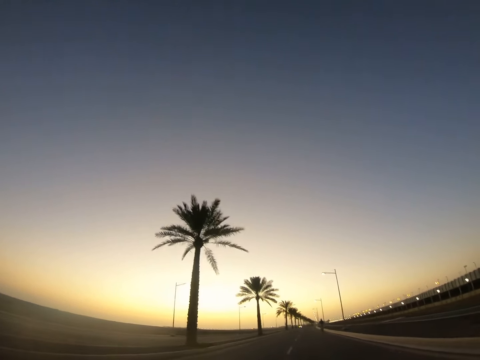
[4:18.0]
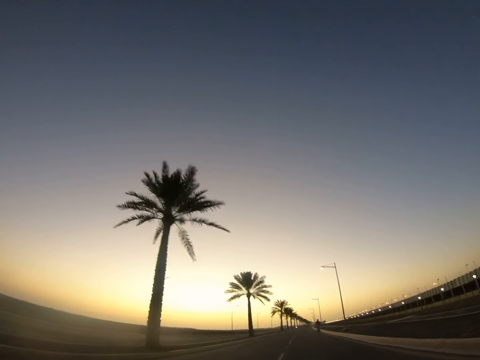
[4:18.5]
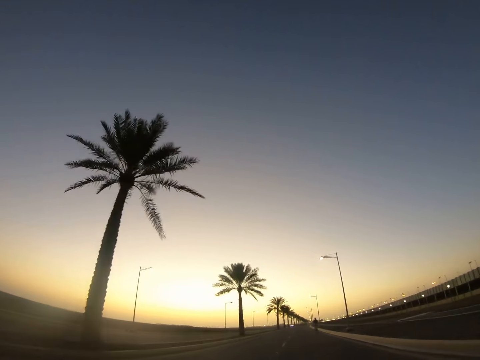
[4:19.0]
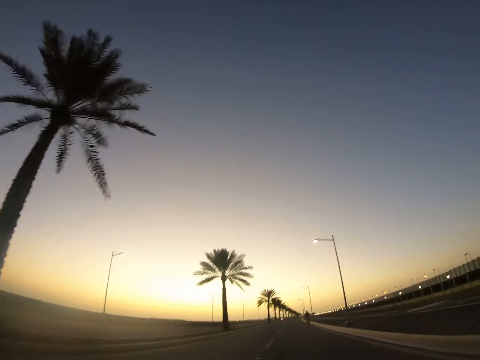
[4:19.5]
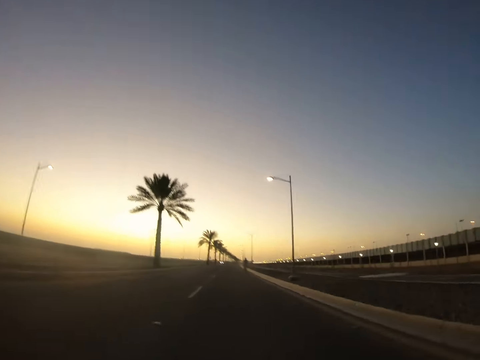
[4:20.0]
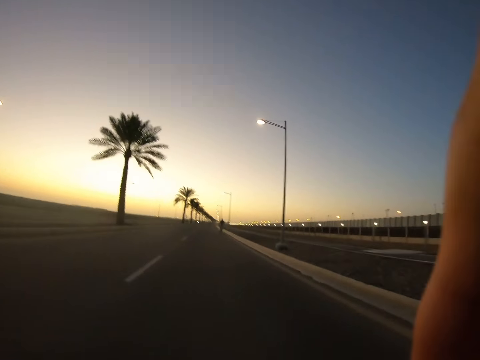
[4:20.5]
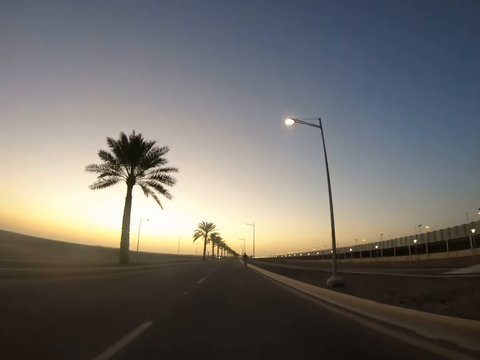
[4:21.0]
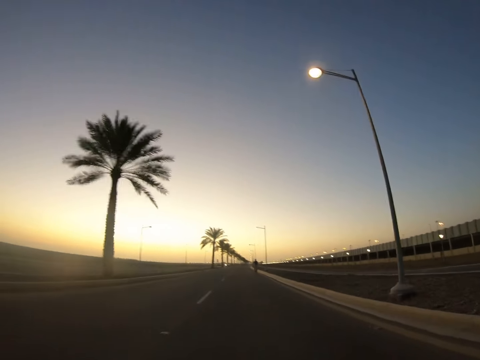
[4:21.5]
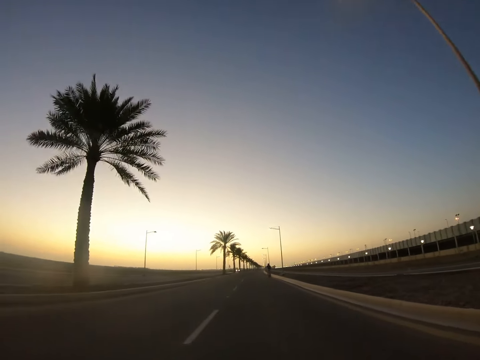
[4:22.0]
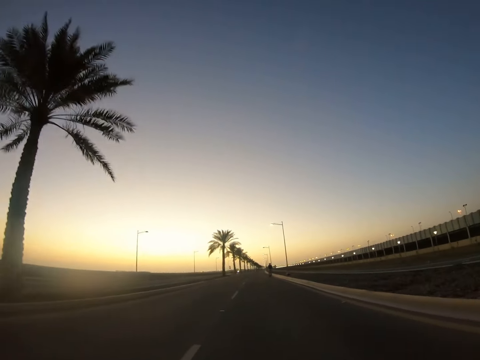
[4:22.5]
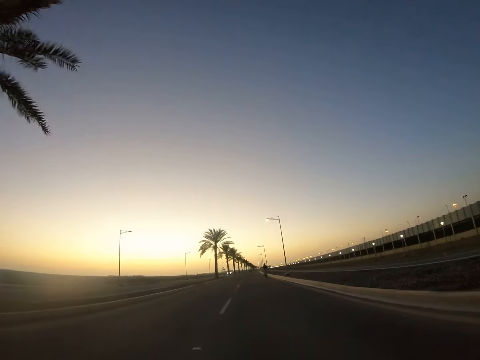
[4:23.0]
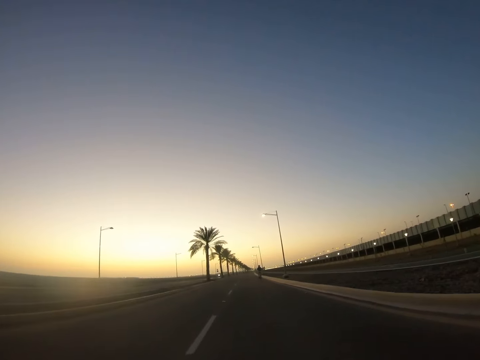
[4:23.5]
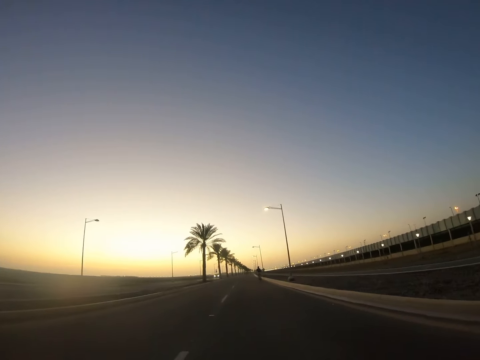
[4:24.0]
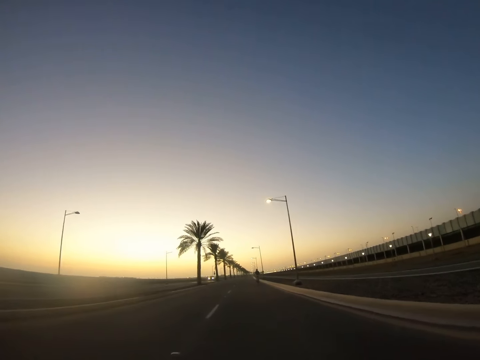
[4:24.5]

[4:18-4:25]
The camera wearer moves his hand. He adjusts the camera.

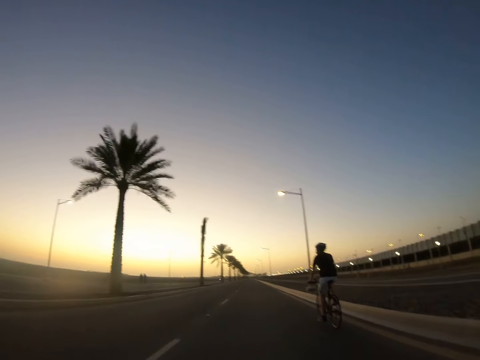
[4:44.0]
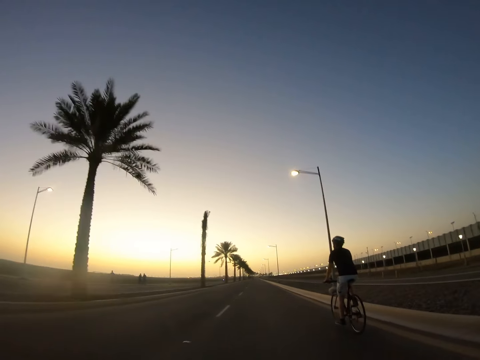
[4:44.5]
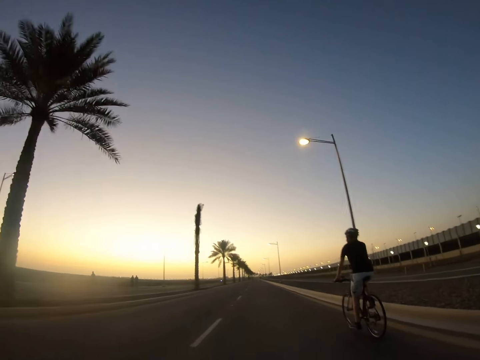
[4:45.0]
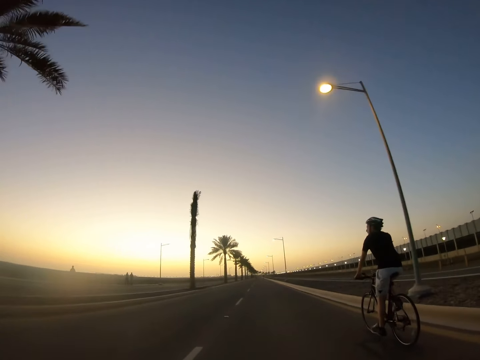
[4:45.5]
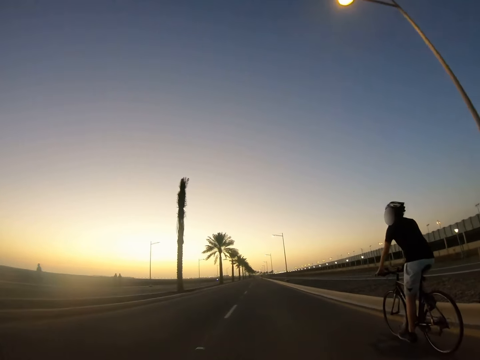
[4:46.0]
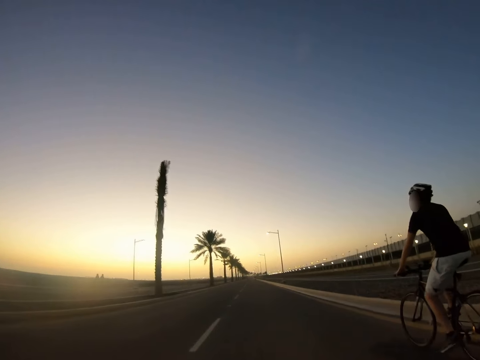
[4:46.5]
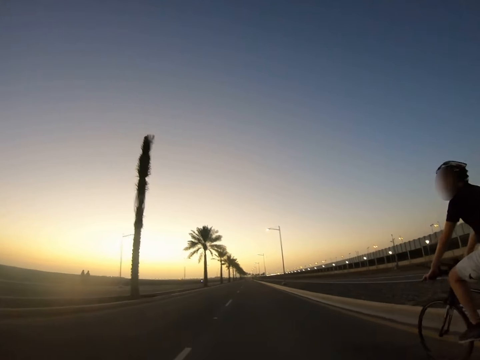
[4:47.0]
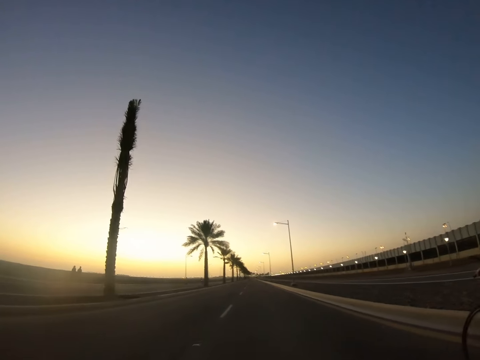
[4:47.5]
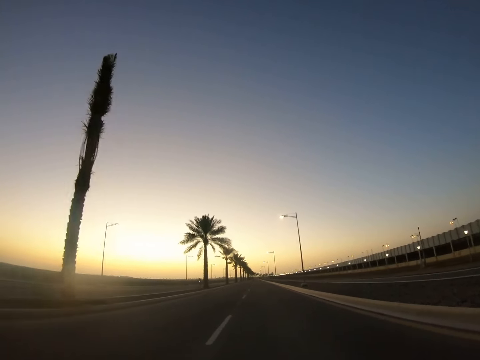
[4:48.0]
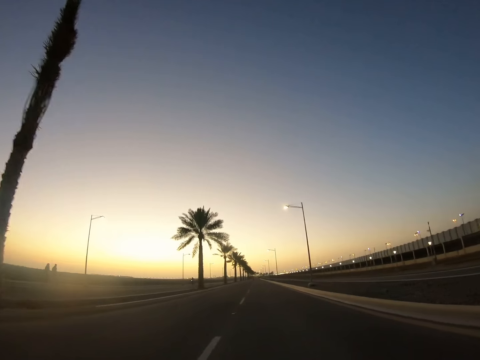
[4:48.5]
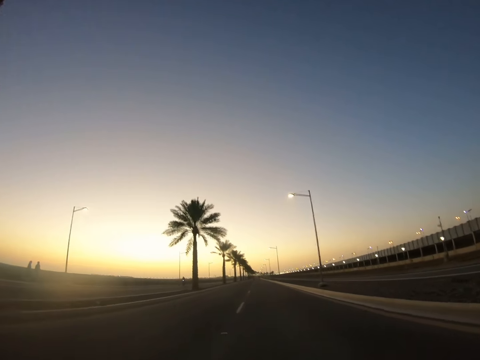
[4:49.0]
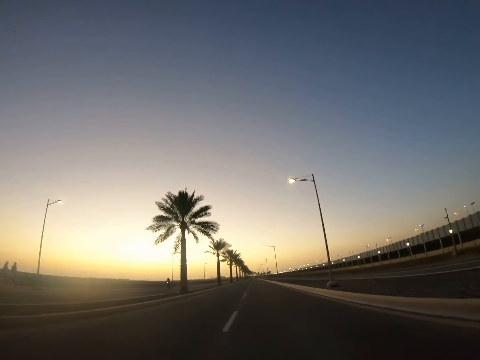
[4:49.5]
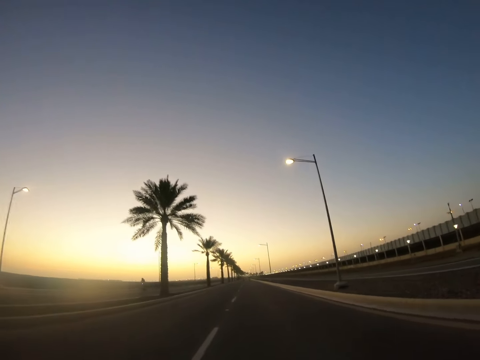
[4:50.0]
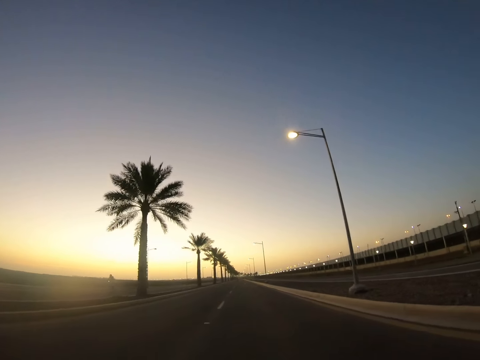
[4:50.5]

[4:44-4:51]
The camera wearer rides past a man.

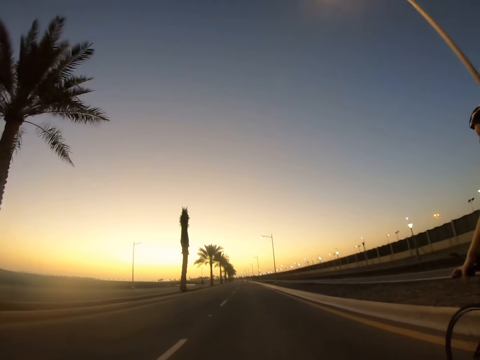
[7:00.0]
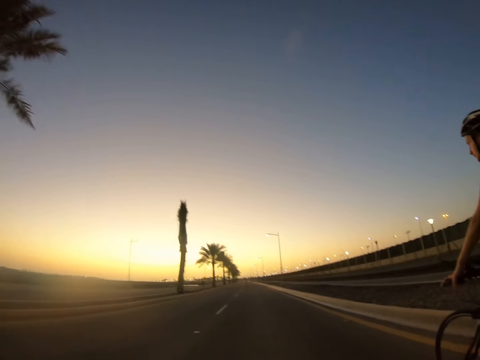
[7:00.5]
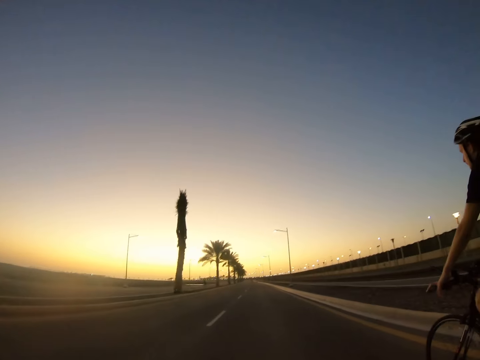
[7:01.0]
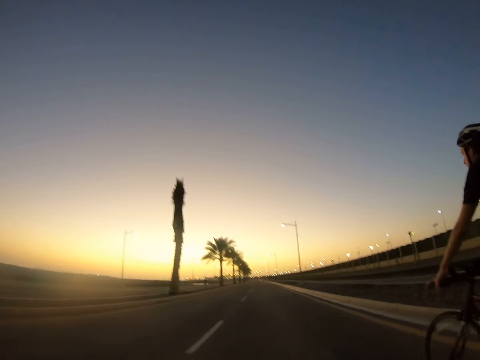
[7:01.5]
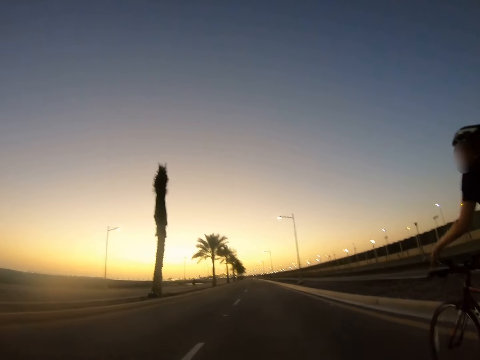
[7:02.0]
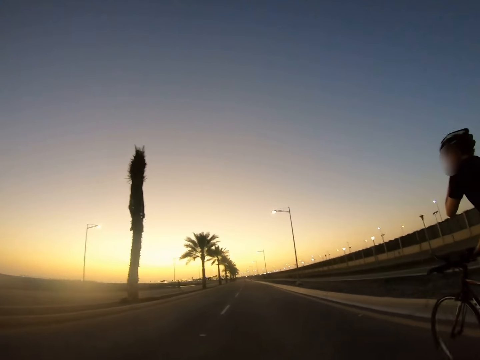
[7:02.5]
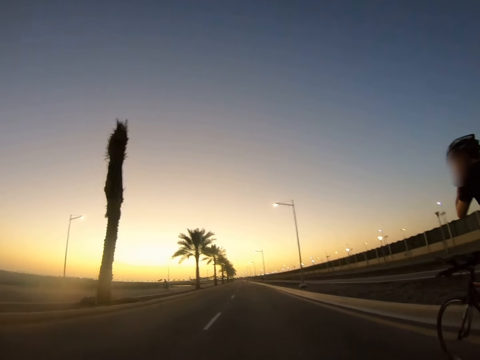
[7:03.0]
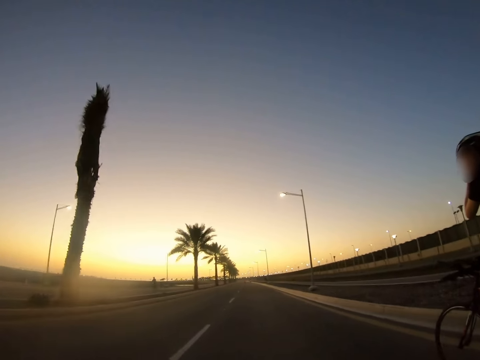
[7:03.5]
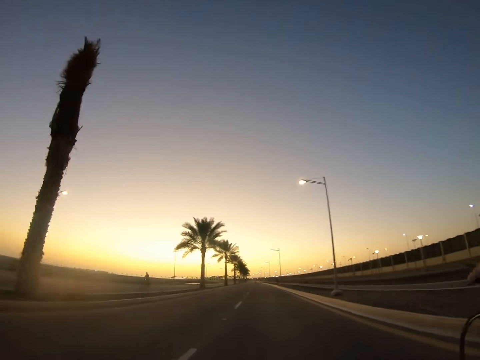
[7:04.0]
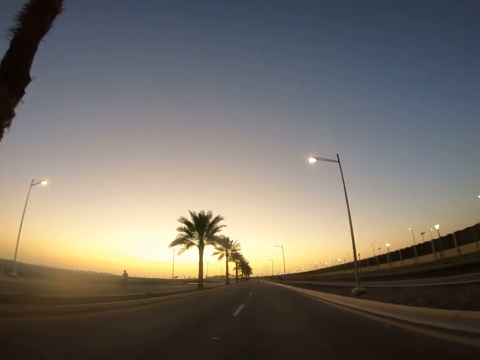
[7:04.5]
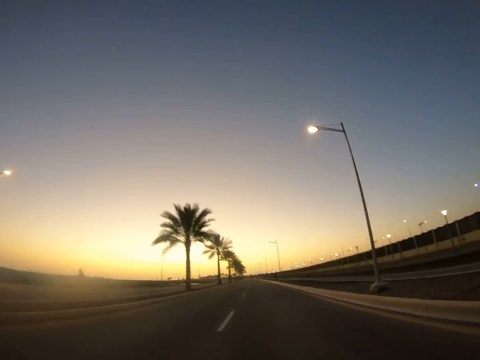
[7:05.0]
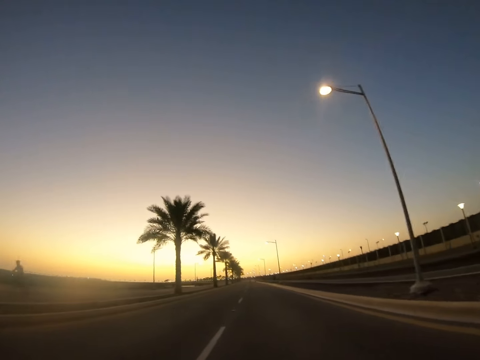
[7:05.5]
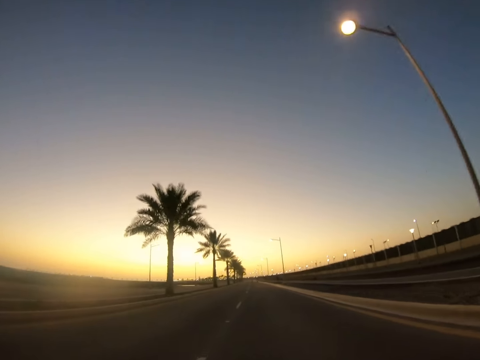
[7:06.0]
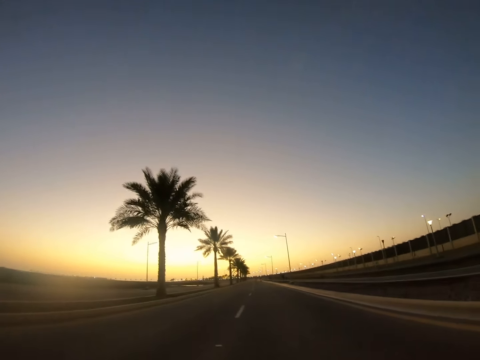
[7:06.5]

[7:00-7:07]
The camera wearer rides beside a man.

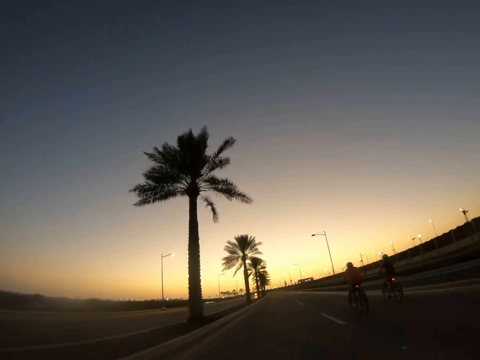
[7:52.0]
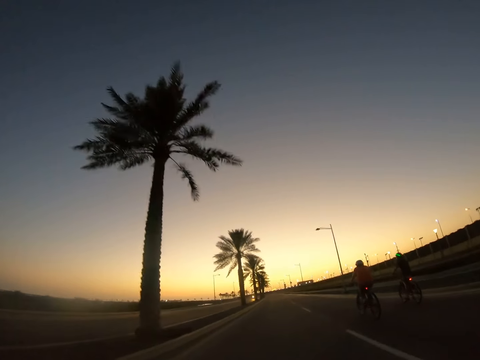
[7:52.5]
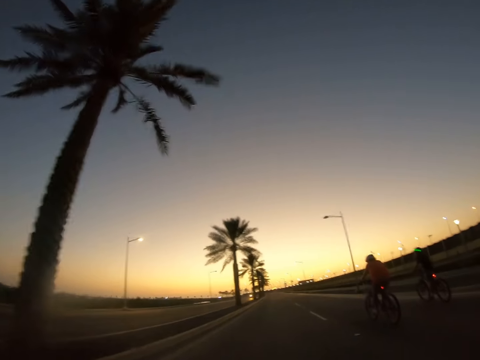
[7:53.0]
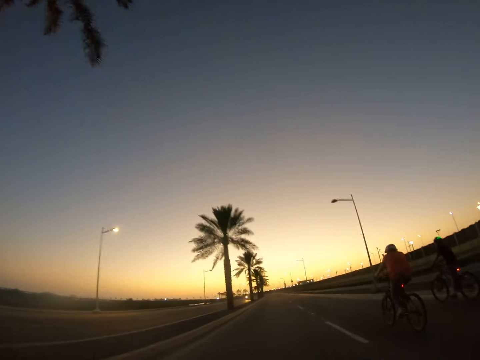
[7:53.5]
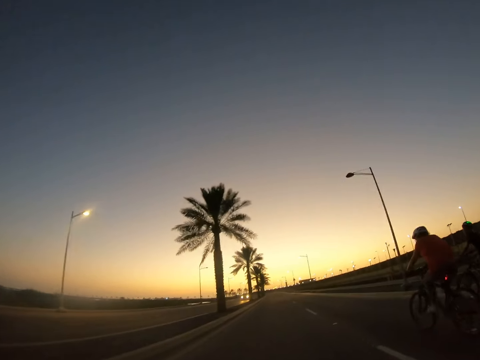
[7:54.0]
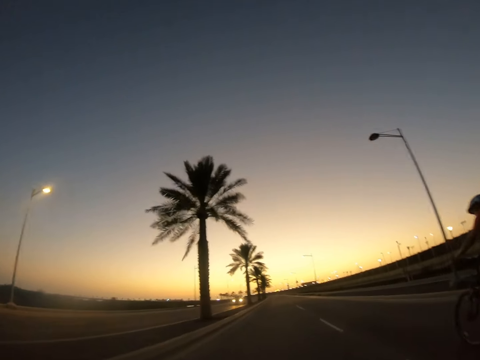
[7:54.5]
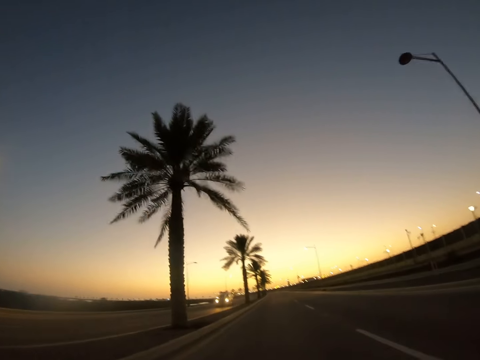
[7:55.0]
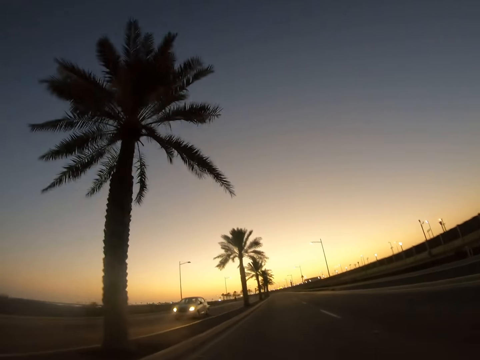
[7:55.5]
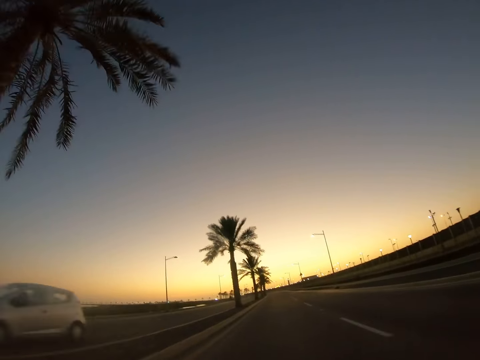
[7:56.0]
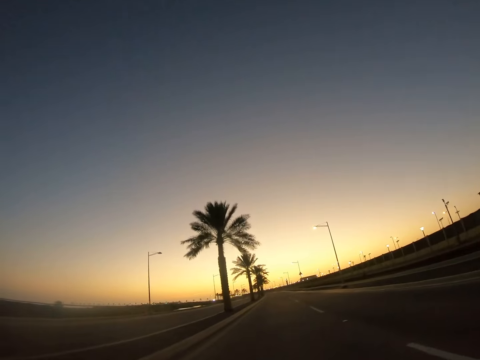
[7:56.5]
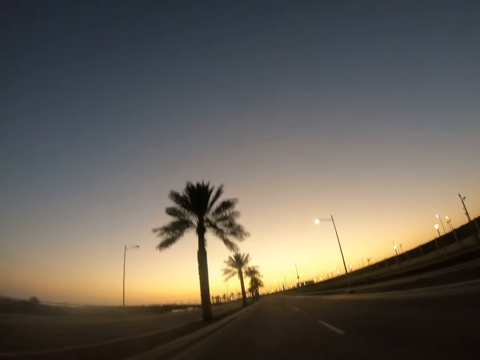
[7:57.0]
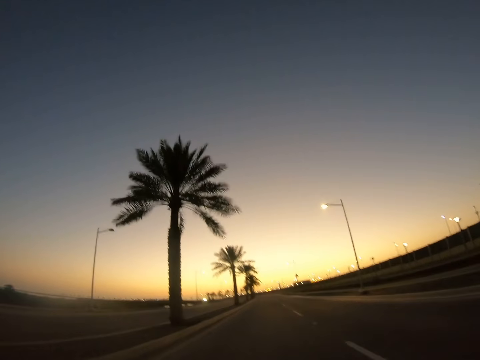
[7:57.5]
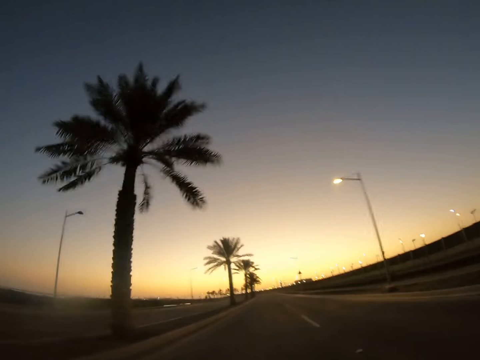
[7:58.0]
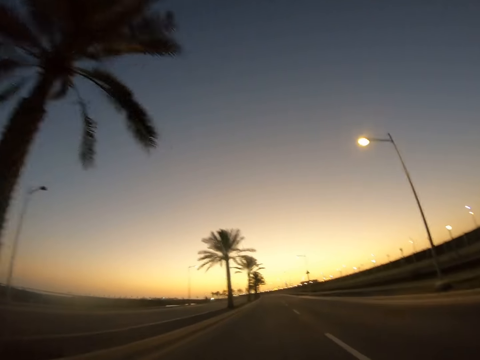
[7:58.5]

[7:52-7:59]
The camera wearer rides past a man and another man.
